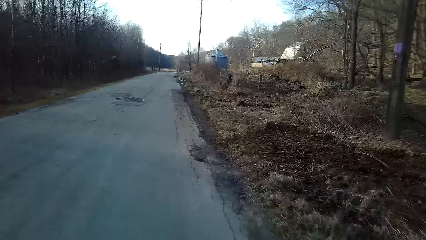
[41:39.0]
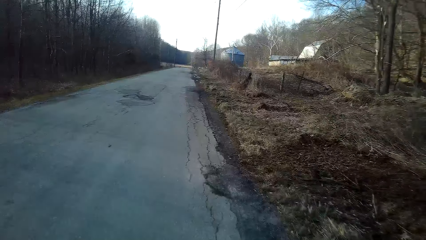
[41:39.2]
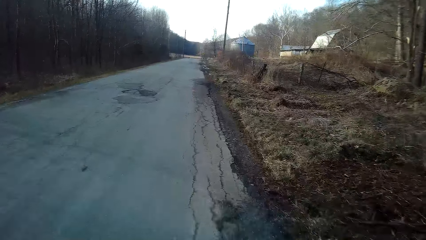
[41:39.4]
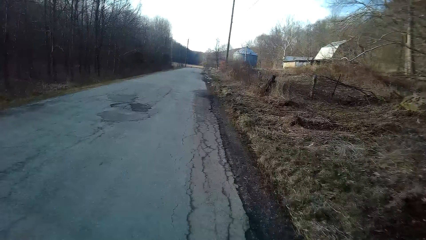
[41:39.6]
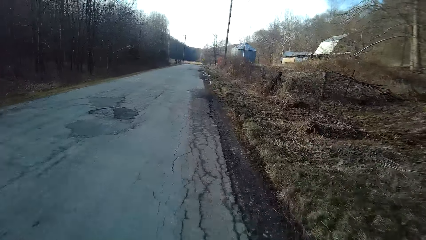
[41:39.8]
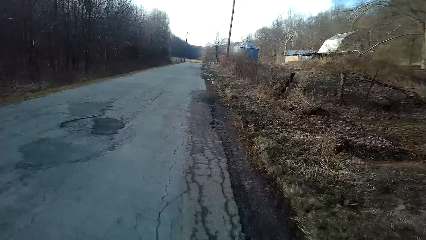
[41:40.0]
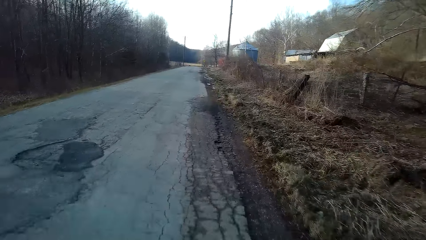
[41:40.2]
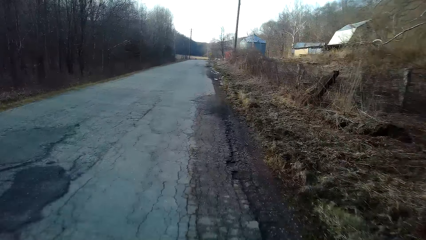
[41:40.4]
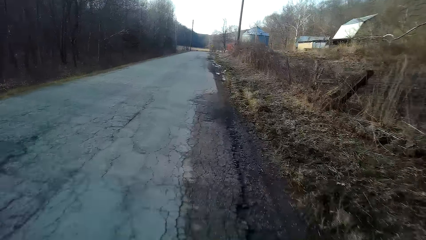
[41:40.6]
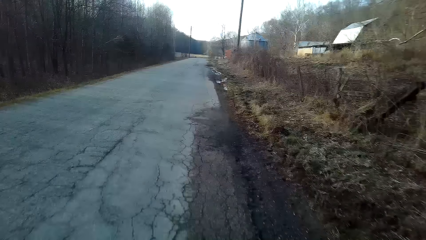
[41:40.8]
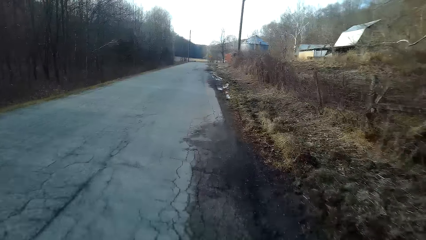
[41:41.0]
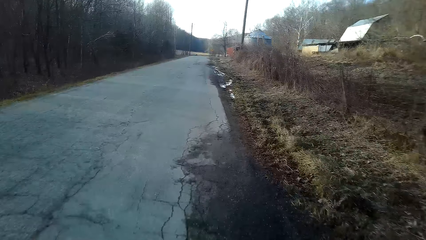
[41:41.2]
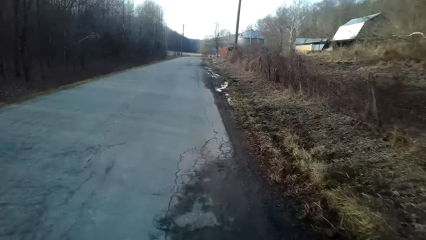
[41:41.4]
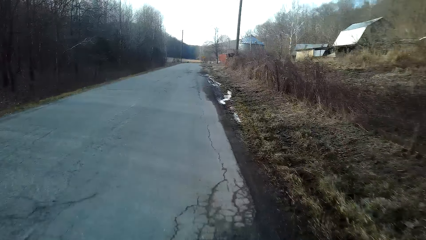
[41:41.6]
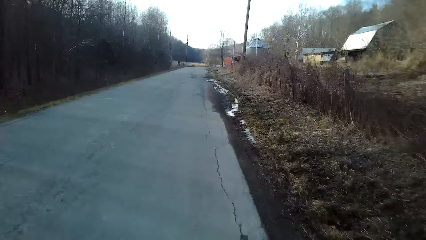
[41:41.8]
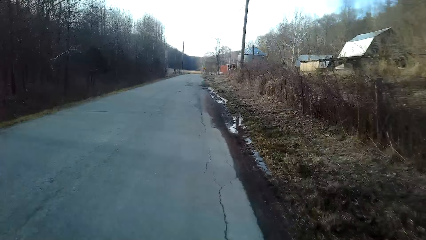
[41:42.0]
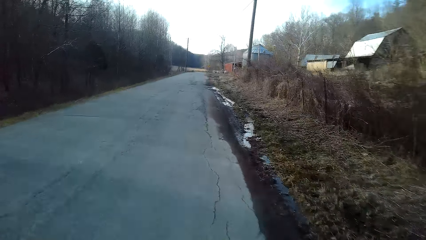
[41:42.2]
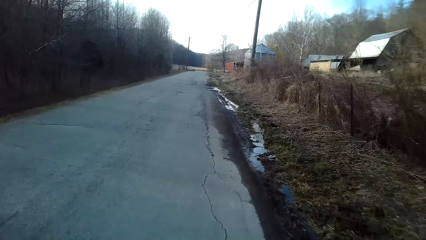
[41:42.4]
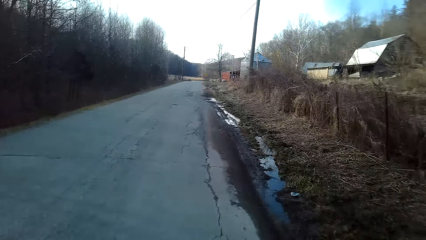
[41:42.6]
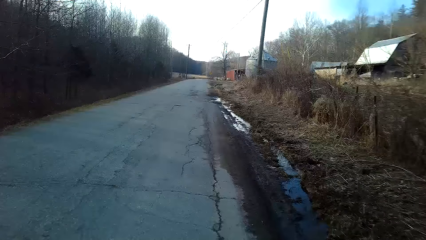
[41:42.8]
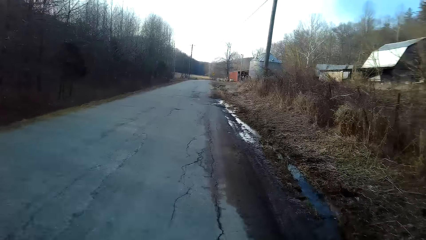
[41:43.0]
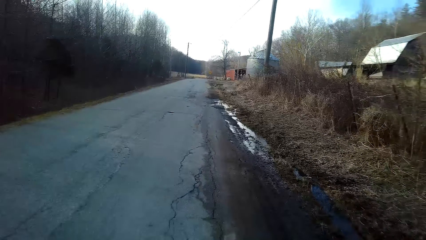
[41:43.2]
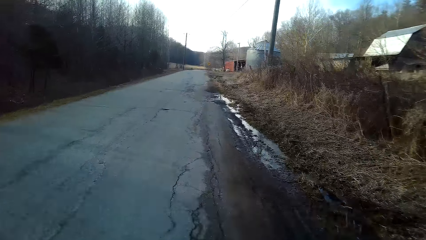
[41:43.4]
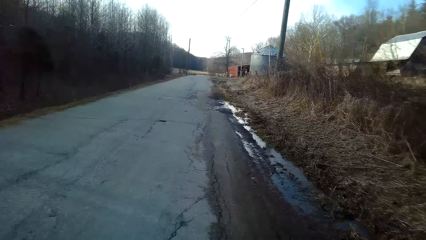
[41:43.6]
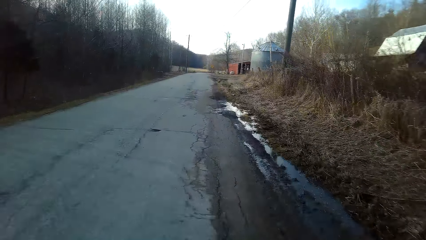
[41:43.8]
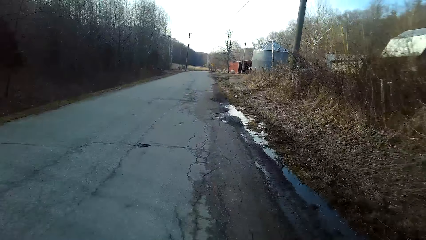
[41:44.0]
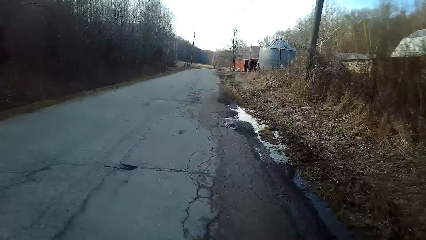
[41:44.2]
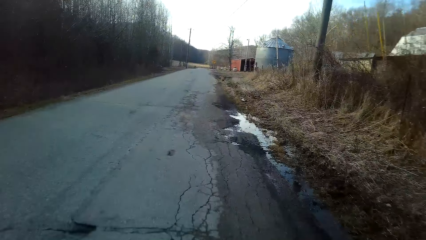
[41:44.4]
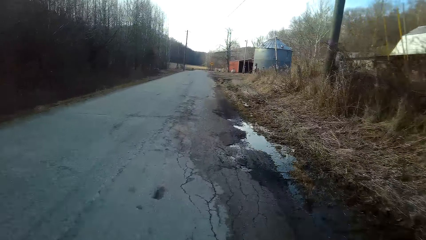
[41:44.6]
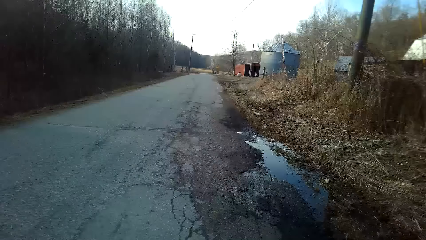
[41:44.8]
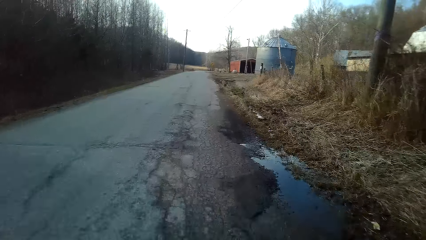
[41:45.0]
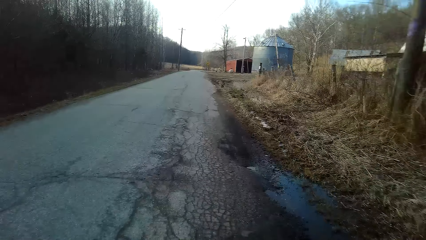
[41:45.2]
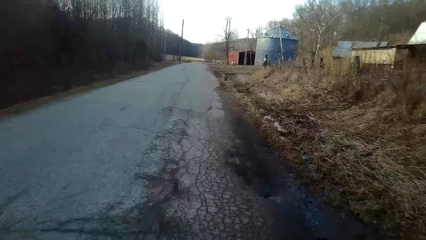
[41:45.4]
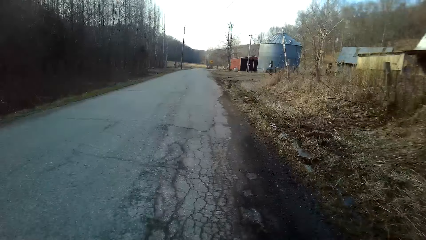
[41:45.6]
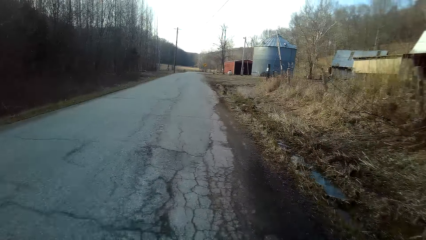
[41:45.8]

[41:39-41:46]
The camera wearer rides a bicycle on the road.

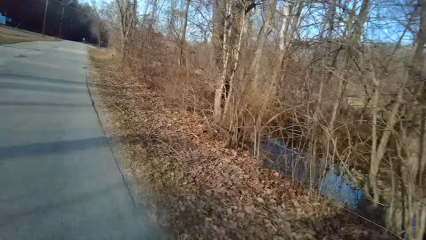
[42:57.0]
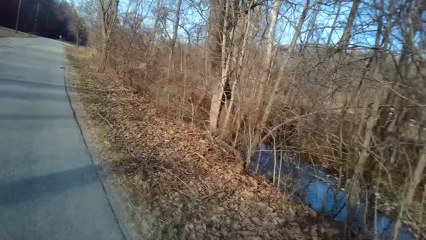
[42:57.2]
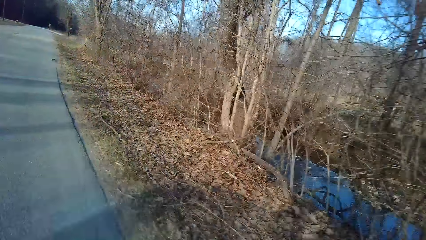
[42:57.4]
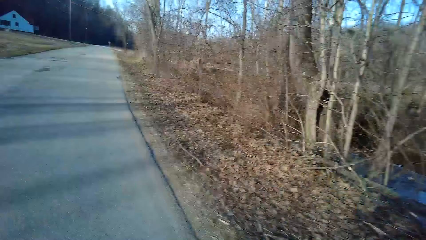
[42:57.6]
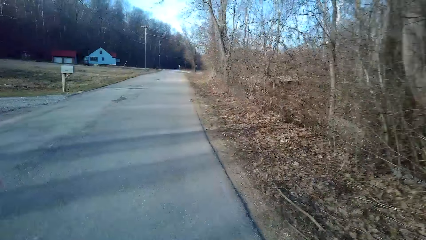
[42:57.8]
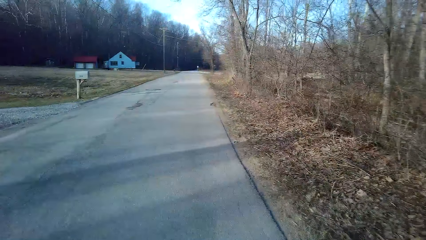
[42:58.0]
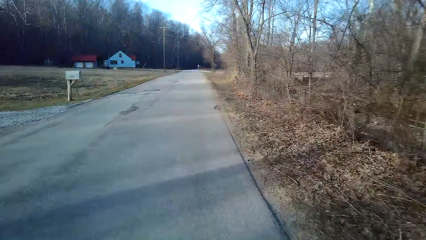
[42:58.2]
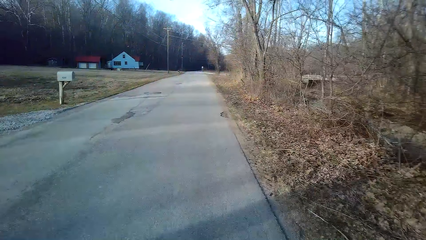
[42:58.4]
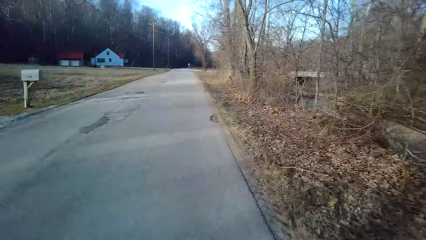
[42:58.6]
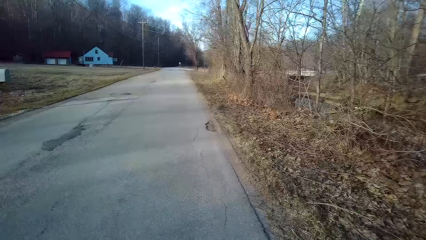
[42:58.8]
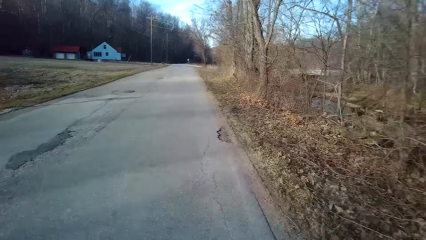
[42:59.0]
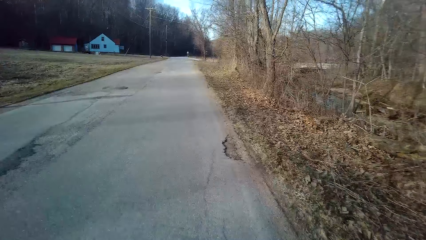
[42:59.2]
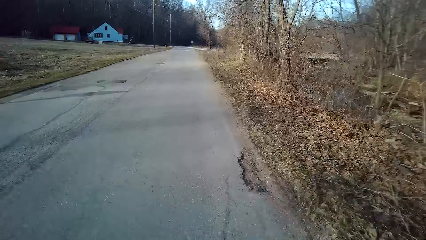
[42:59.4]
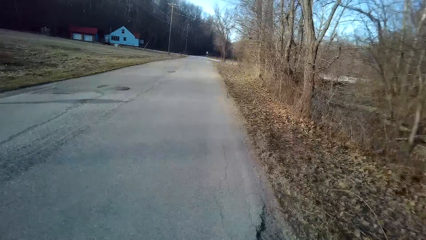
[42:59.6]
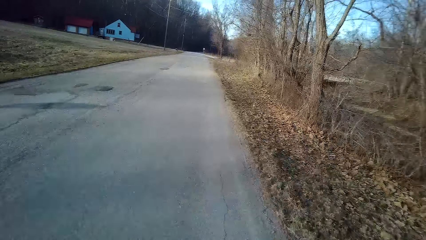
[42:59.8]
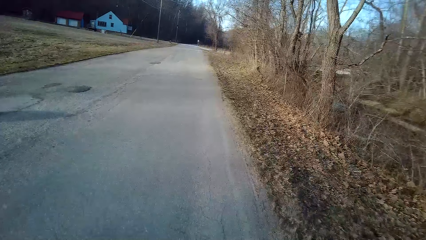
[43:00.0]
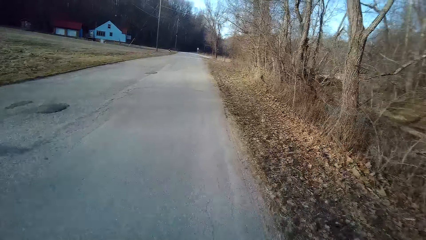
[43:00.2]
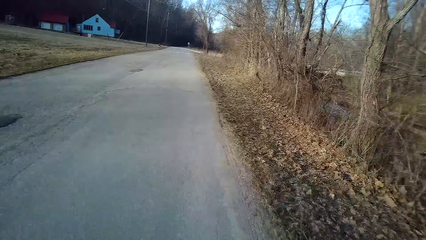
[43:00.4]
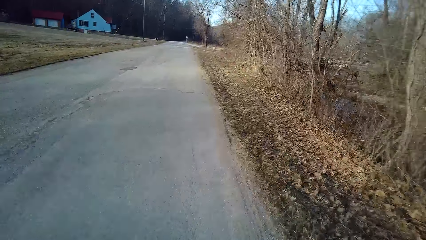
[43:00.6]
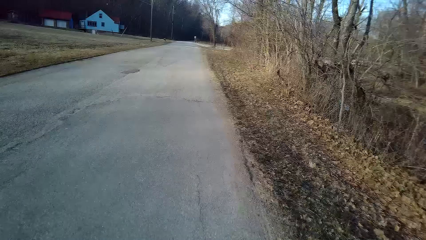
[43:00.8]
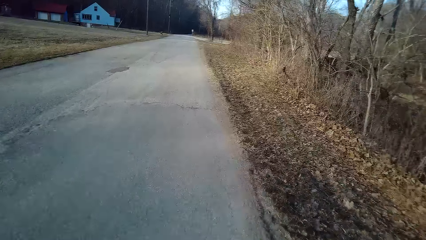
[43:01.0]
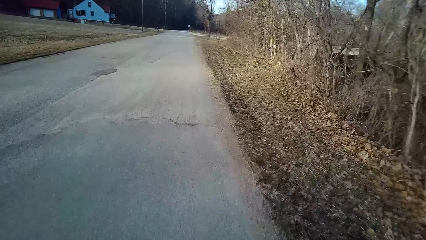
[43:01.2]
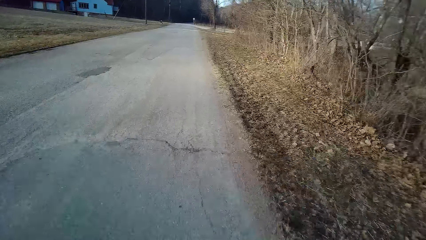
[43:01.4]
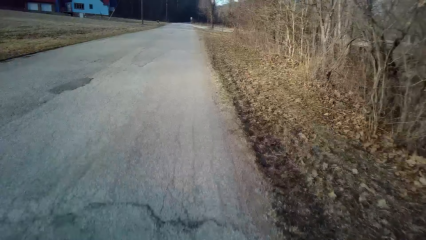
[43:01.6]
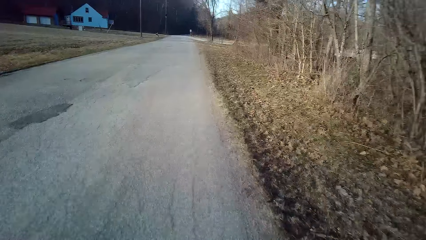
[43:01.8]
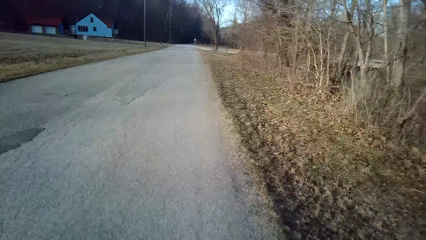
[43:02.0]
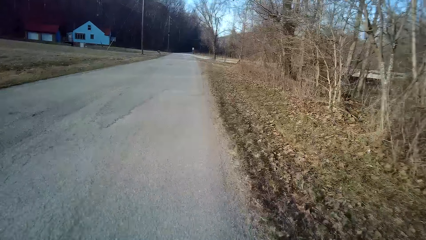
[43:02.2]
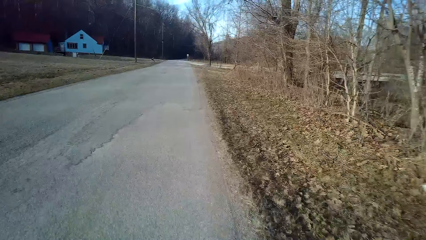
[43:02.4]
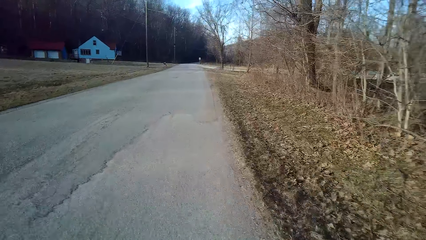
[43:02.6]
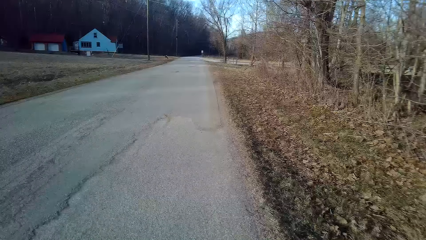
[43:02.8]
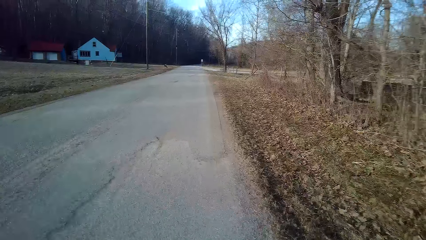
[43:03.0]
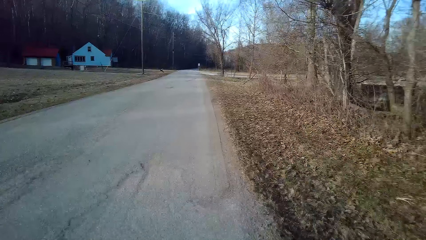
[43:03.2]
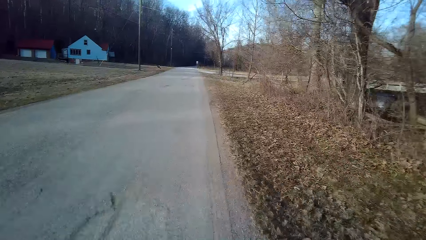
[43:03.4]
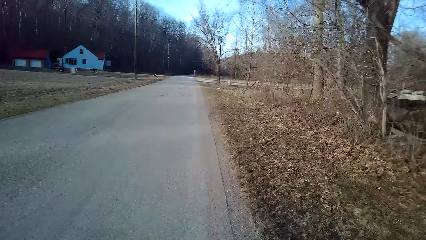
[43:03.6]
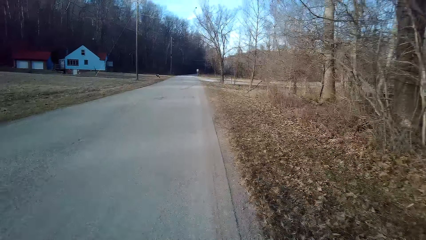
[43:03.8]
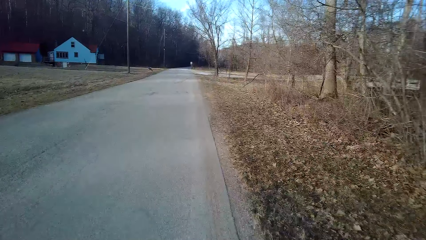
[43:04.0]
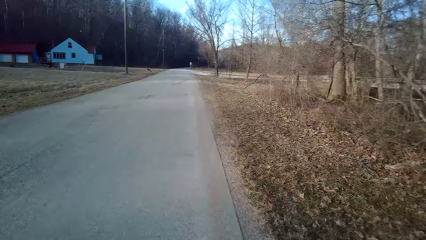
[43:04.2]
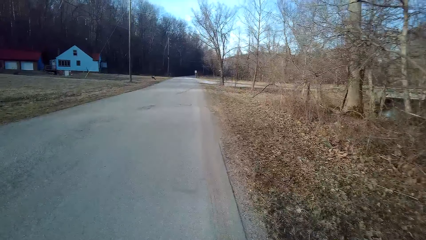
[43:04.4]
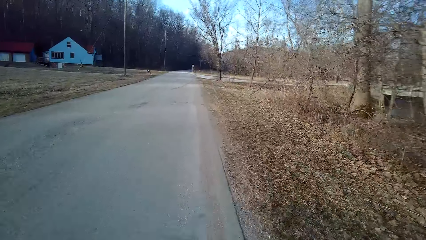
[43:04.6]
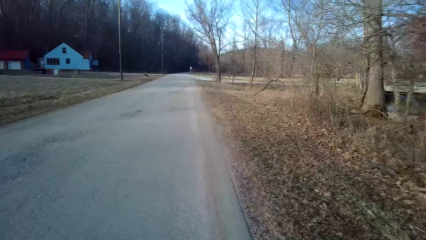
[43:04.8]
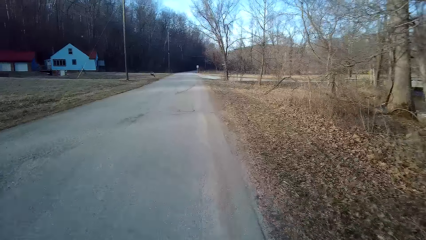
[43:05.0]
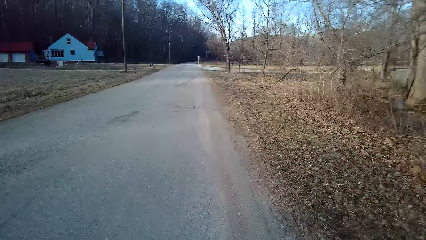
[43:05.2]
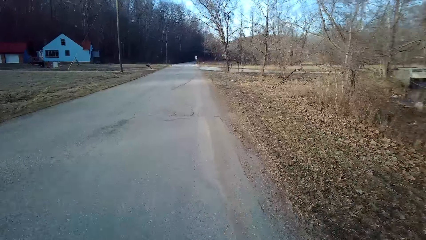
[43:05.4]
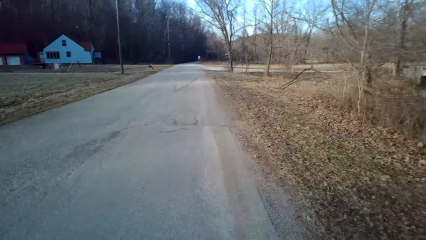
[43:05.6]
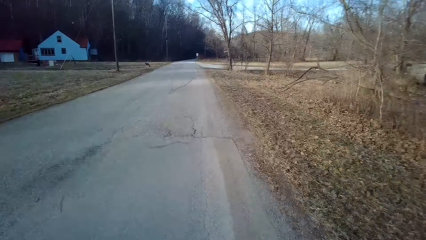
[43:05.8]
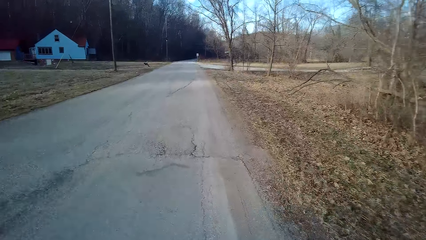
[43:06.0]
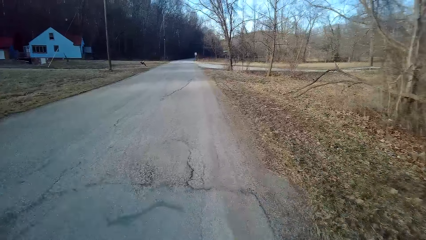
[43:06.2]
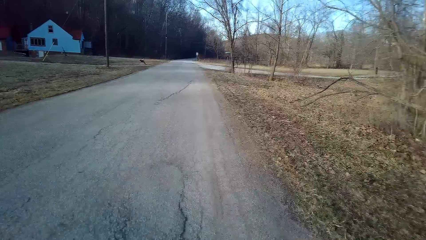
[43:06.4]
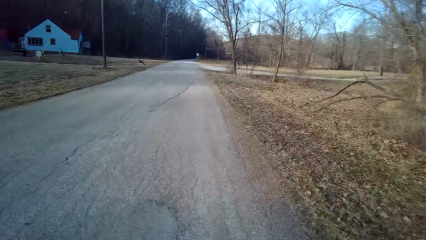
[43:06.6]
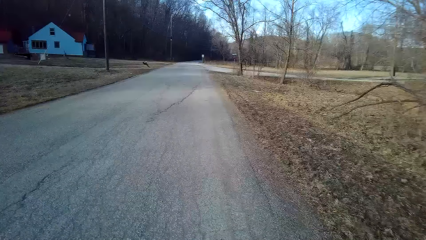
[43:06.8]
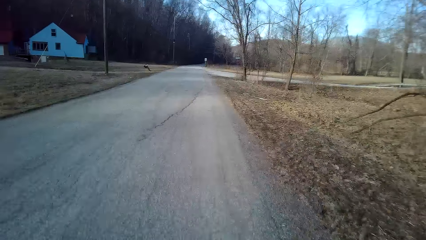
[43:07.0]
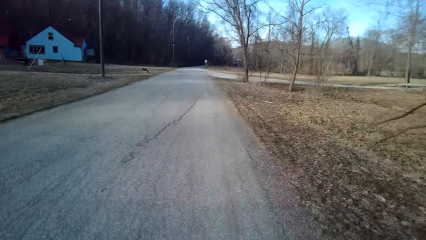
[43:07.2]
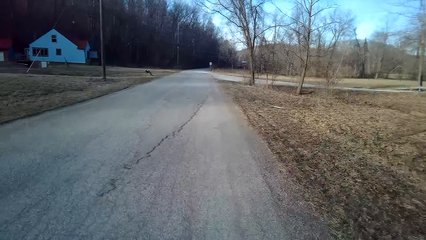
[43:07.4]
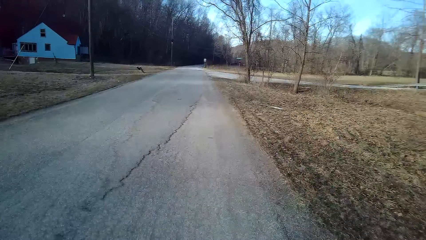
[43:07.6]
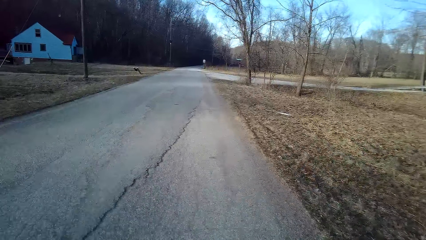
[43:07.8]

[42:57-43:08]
The camera wearer turns to the side. They ride the bicycle on the road.
